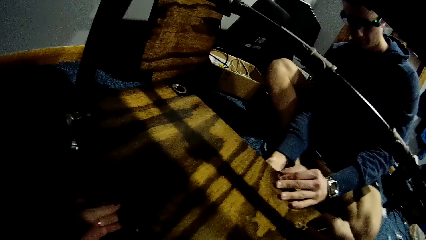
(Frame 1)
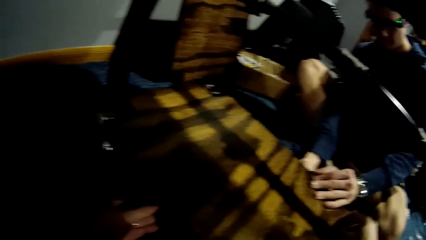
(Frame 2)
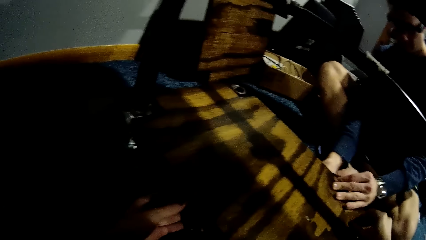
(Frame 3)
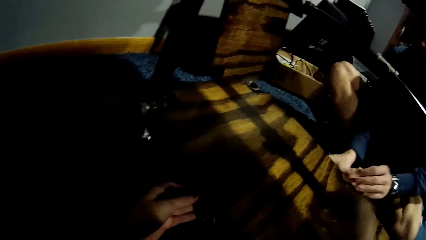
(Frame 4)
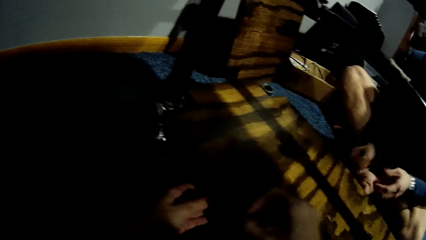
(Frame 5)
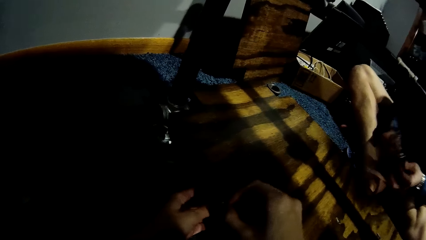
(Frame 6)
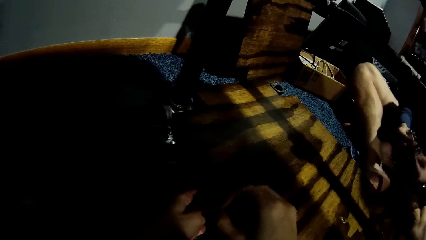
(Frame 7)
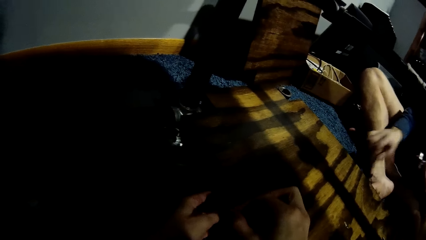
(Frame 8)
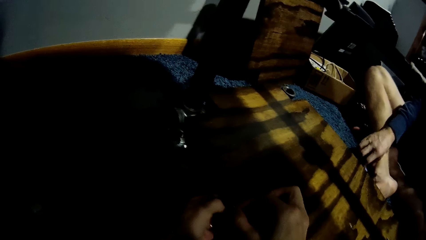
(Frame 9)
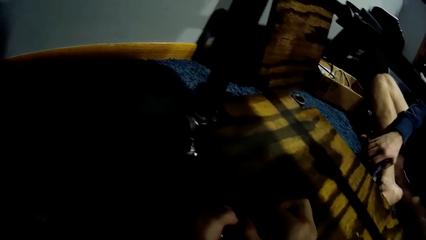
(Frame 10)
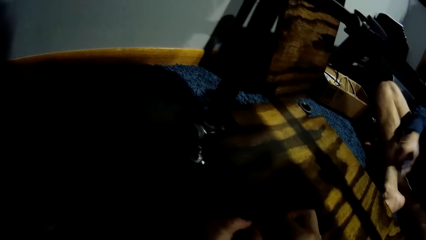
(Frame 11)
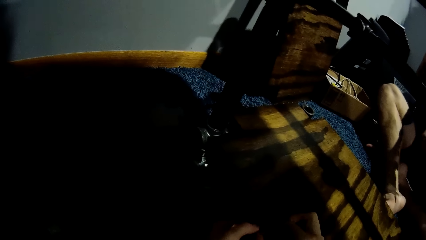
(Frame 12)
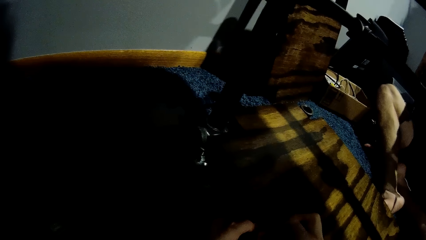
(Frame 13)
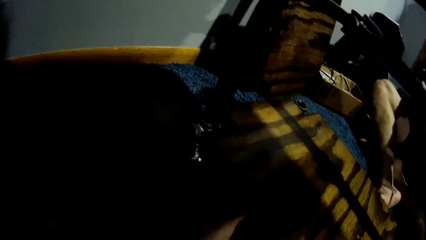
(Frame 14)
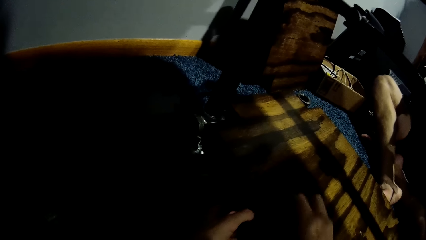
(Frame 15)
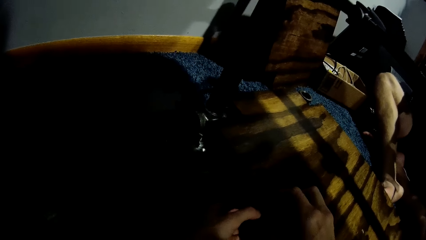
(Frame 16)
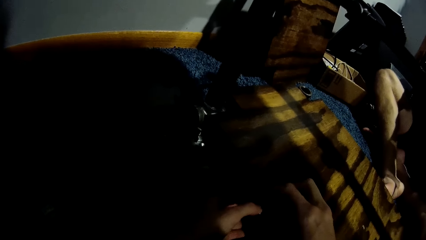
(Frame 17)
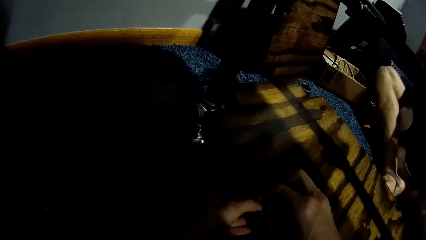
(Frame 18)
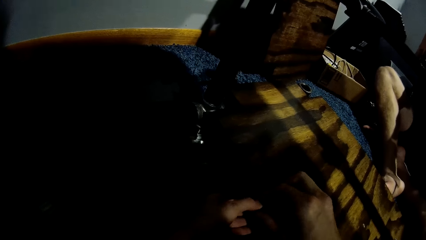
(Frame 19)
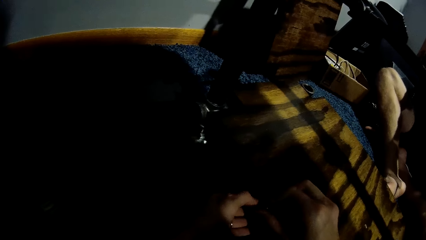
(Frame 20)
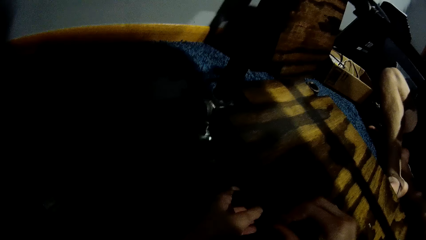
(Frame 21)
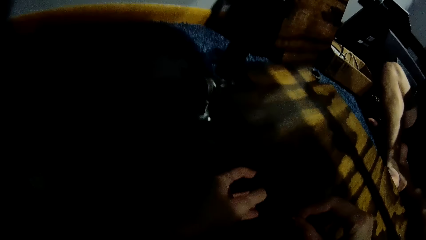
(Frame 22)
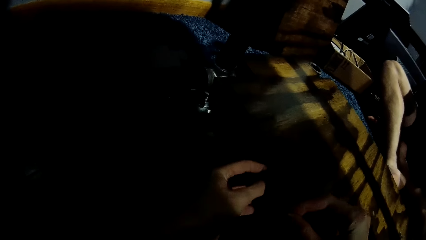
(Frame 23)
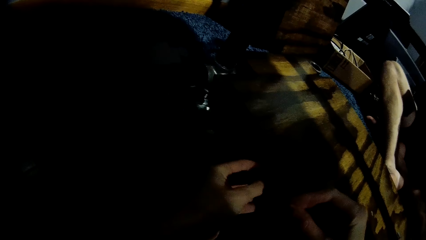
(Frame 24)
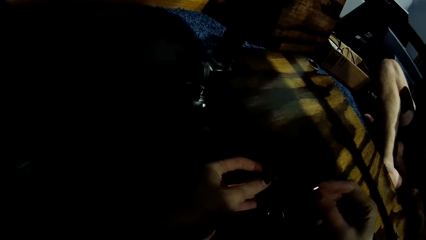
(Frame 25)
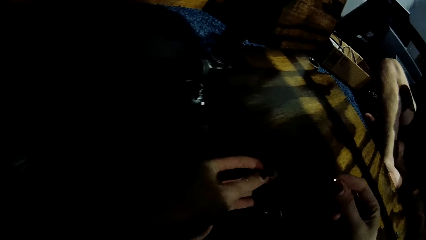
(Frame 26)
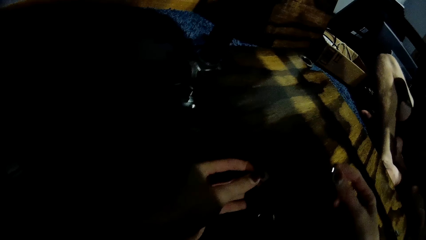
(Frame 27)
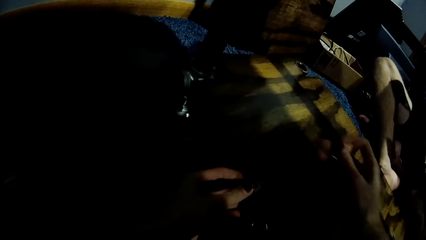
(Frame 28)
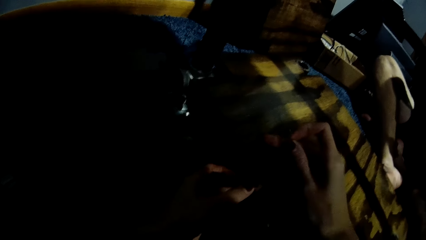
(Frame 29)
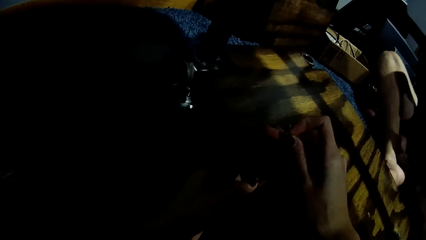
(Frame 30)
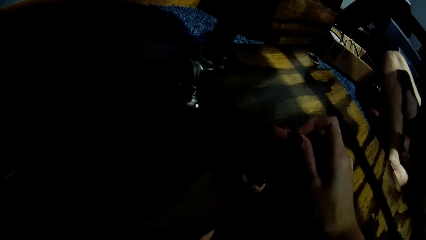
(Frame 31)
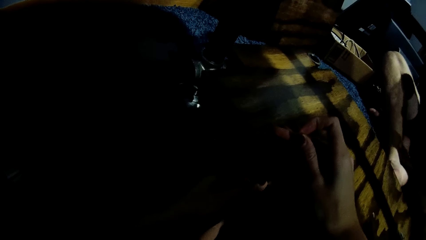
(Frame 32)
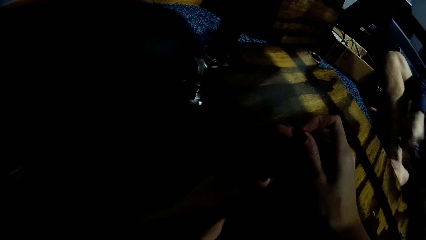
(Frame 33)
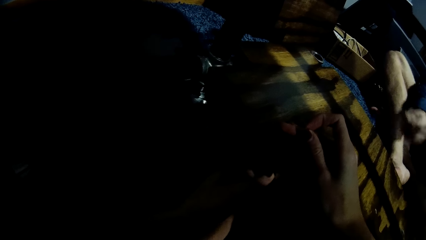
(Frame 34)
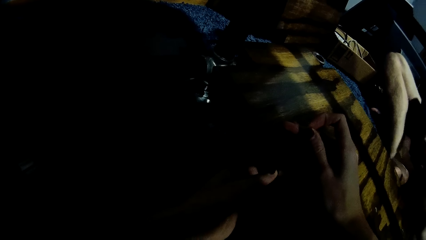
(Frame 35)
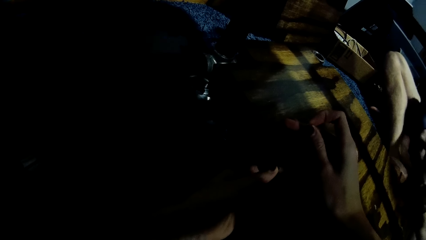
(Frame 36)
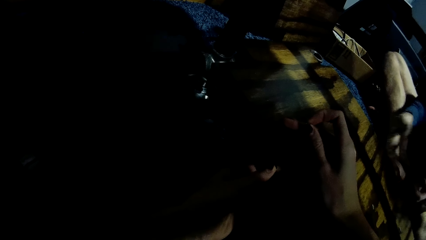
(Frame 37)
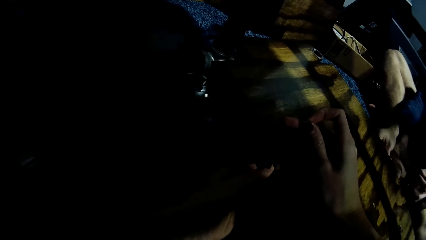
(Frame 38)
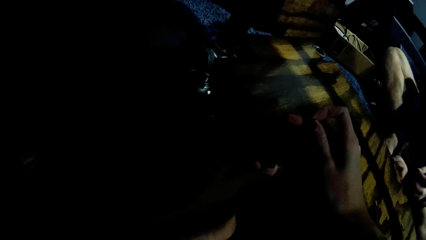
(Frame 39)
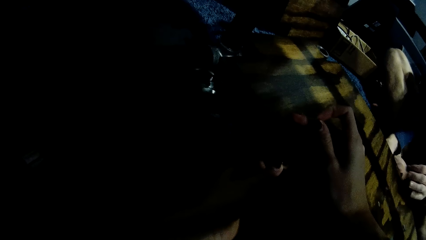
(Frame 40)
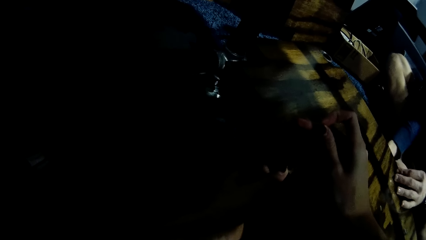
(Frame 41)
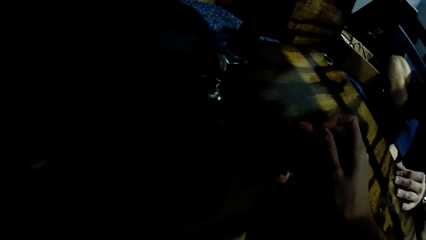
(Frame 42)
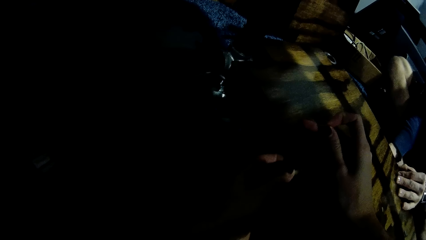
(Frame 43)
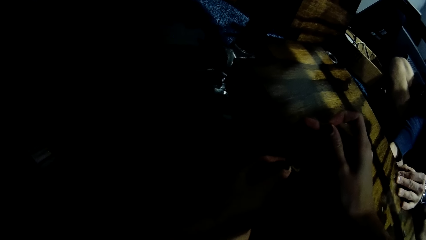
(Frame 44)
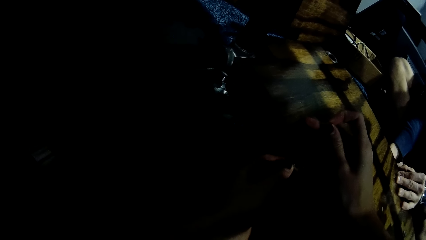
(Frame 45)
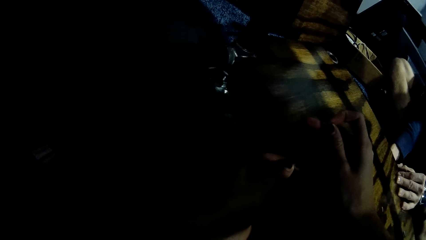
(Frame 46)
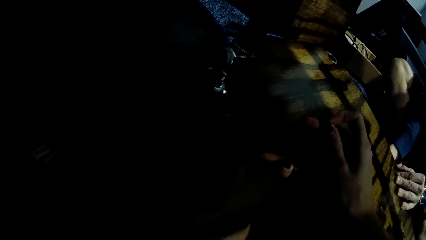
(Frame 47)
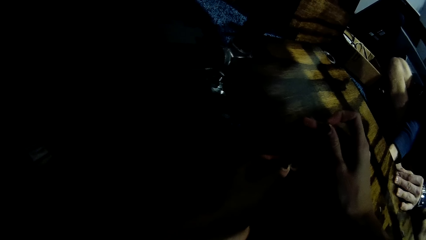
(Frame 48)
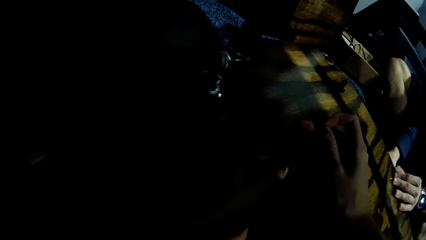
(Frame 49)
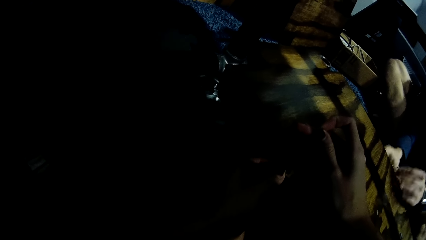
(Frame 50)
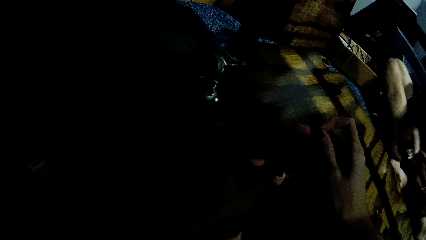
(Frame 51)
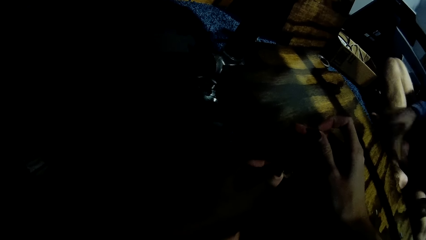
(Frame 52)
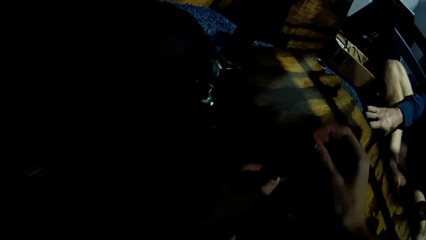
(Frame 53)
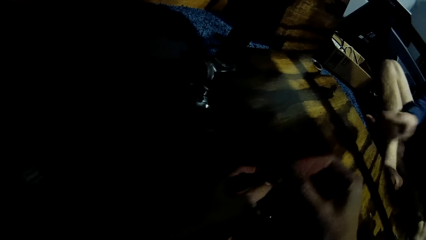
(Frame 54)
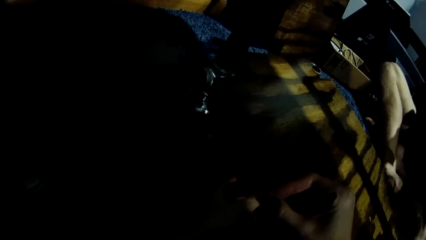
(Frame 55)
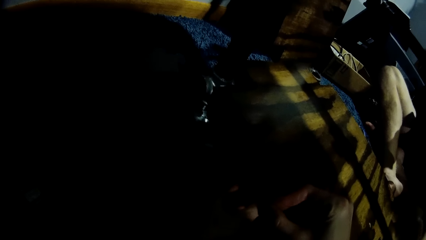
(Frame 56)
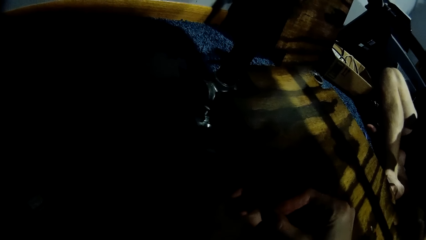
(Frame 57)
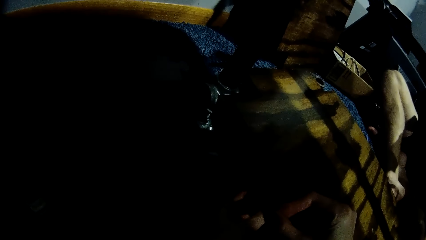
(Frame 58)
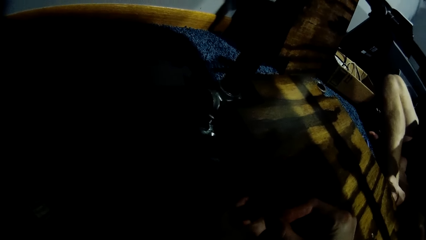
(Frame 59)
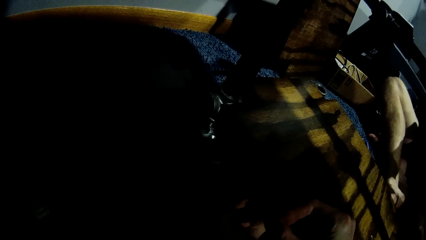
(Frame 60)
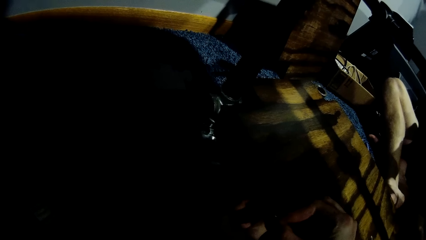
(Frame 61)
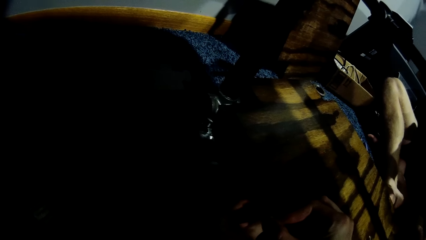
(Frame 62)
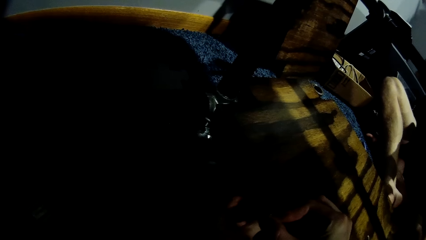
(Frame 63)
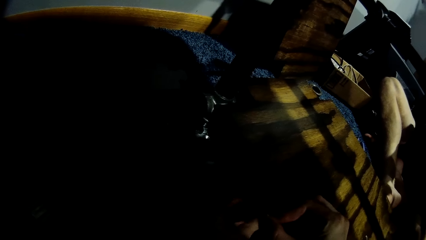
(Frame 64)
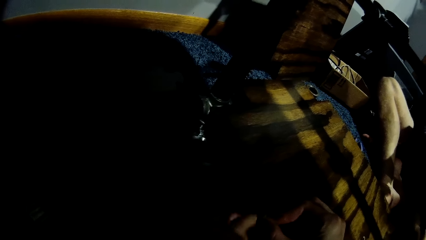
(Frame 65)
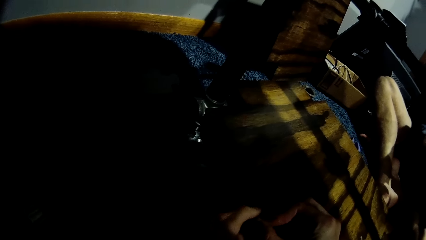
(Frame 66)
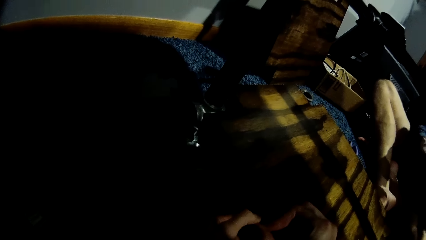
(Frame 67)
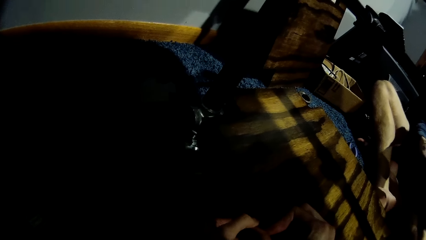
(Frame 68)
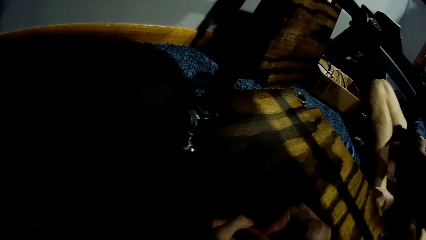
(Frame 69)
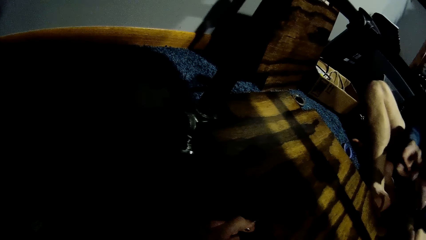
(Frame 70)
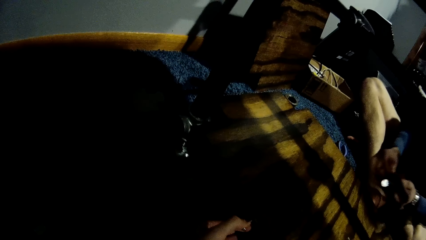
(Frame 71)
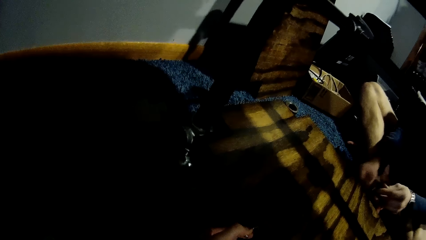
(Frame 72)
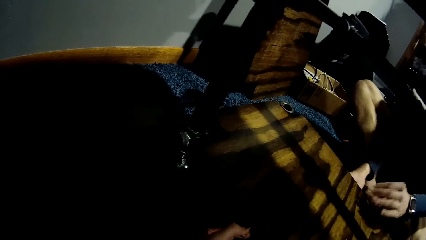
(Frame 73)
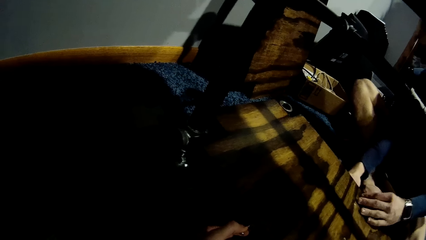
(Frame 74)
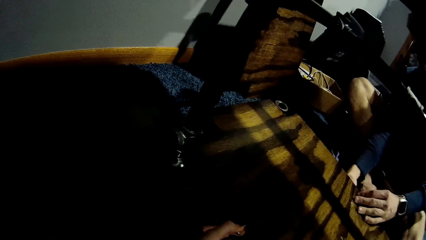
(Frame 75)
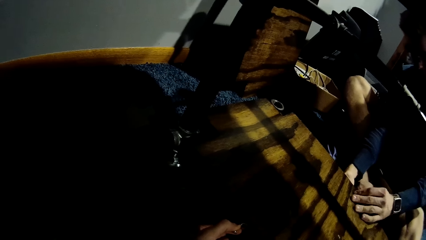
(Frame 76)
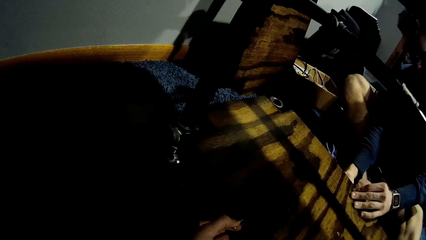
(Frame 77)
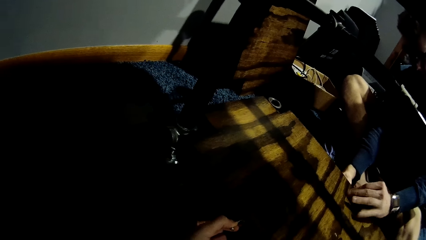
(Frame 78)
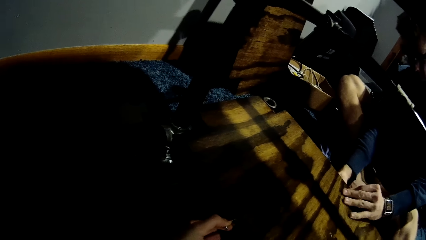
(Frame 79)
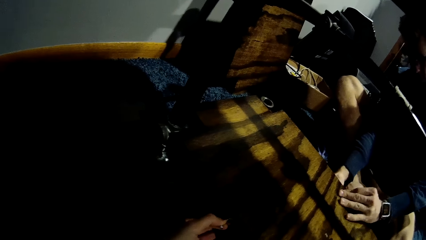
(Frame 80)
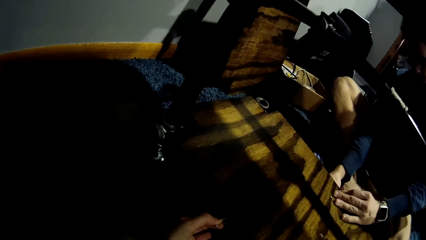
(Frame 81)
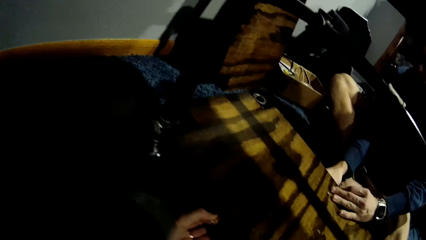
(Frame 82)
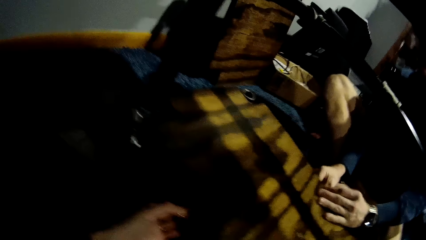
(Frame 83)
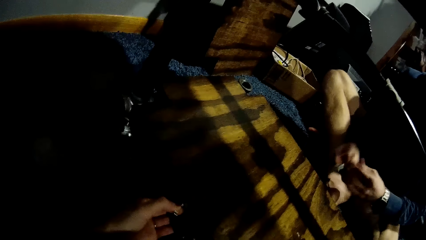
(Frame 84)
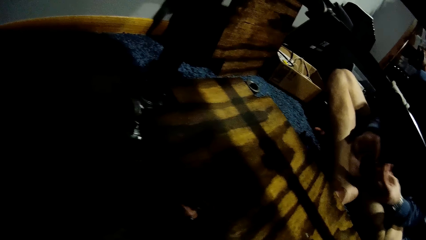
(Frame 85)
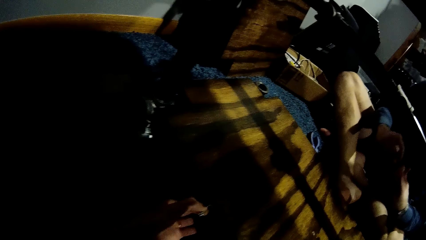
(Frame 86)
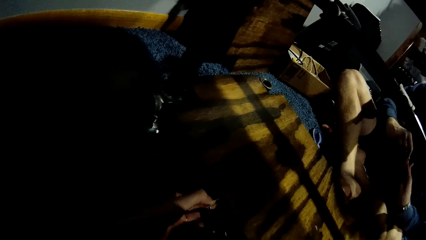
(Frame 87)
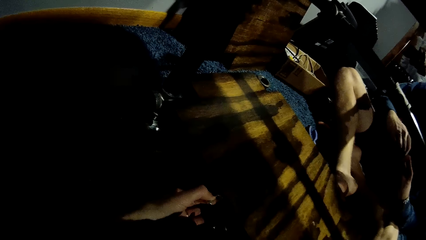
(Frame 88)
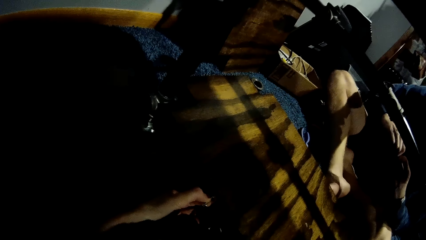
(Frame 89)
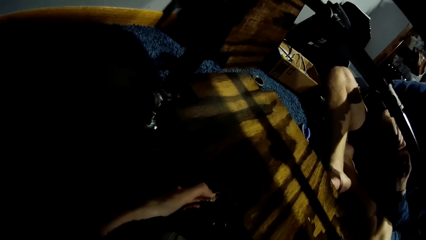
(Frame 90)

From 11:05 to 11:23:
A man places another metal pipe on the wood on the car lift with his left hand and picks up the hinge. The camera wearer places another nail on the wood on the car lift with her right hand. The man picks up the plier or scissors from the floor with his right hand. The camera wearer repairs the cardboard. The man drops the scissors. The man places the fourth metal pipe on the wood on the car lift with his left hand. The man picks up the plier from the floor with his right hand. The man places the fourth metal pipe on the wood on the car lift with his left hand. The man fixes the hinge.
